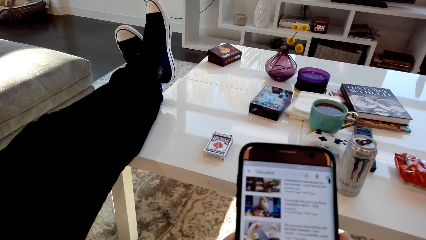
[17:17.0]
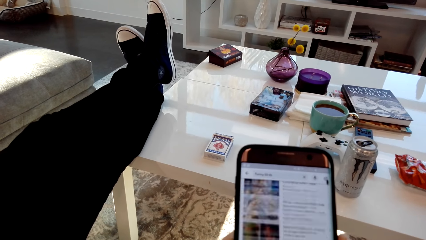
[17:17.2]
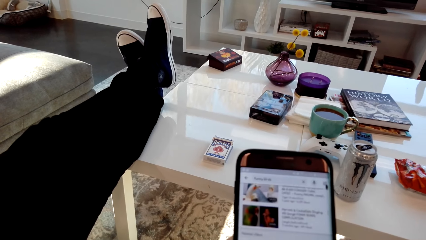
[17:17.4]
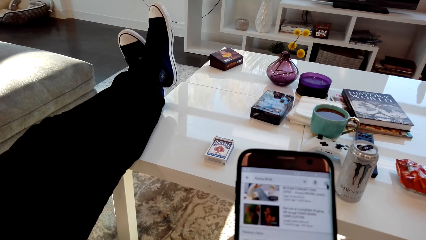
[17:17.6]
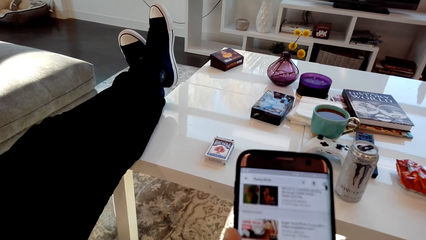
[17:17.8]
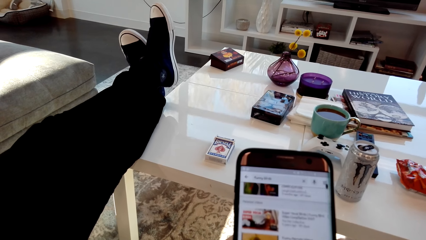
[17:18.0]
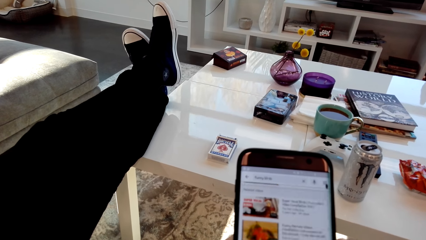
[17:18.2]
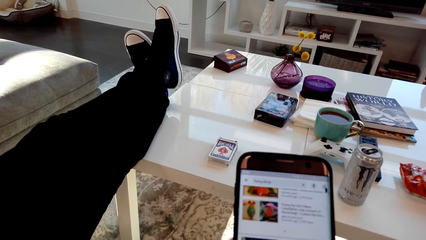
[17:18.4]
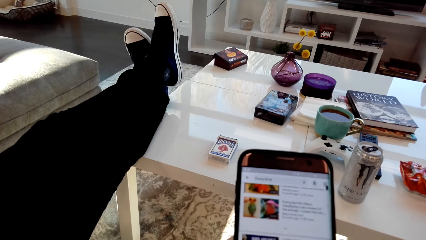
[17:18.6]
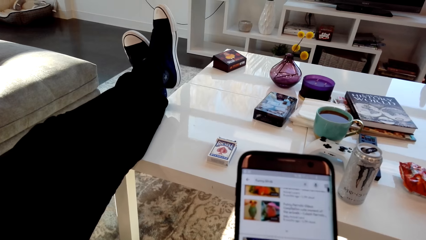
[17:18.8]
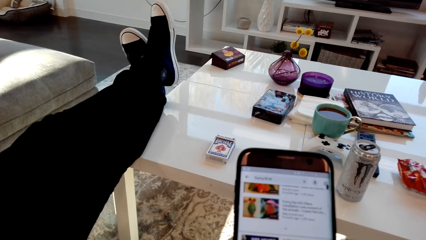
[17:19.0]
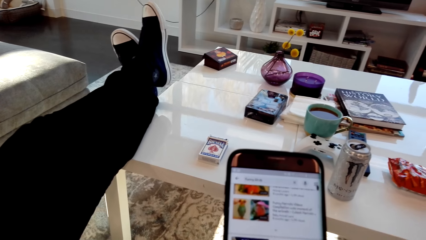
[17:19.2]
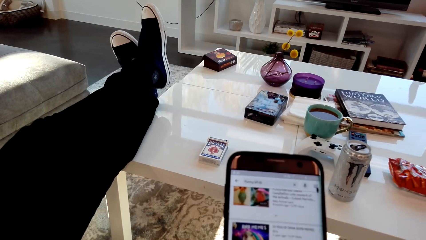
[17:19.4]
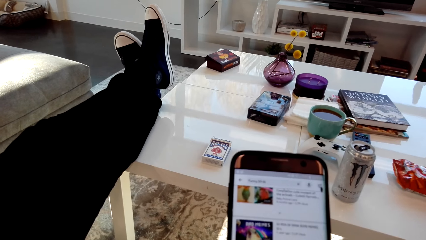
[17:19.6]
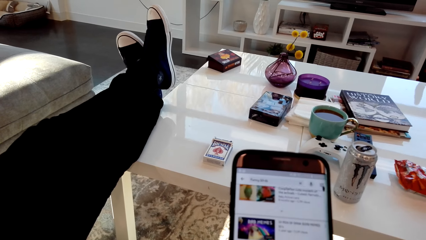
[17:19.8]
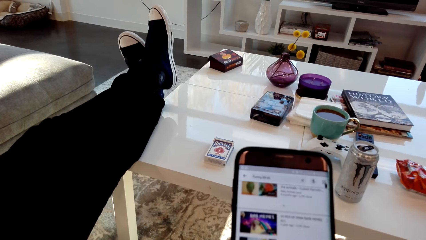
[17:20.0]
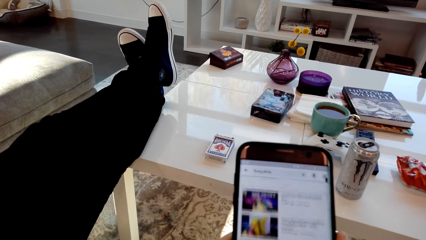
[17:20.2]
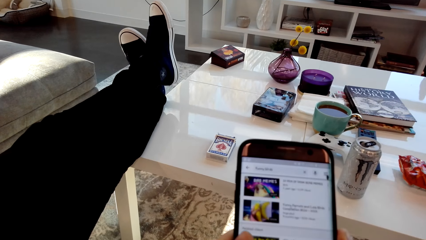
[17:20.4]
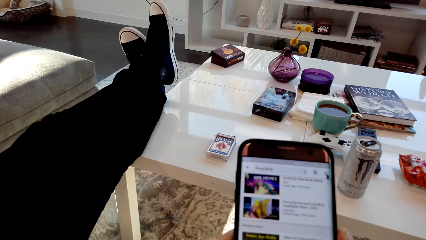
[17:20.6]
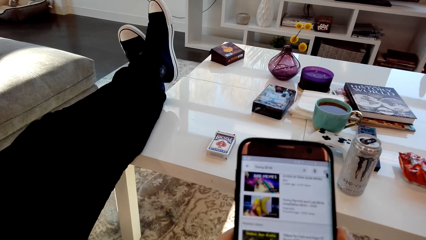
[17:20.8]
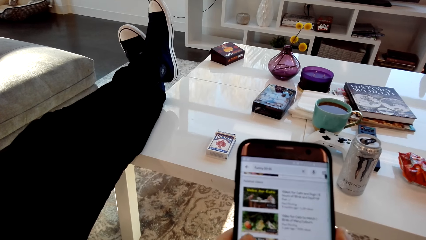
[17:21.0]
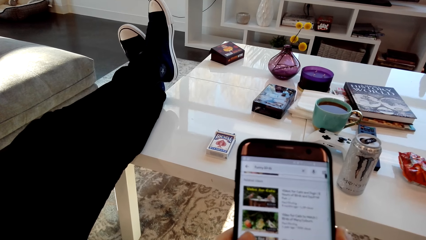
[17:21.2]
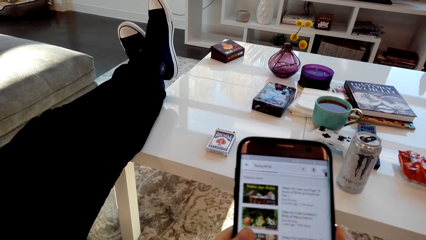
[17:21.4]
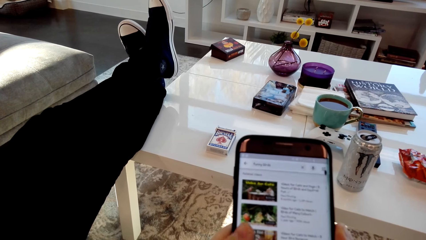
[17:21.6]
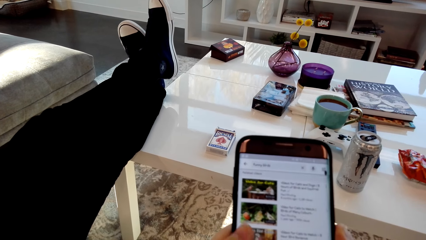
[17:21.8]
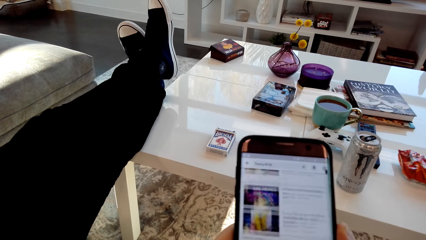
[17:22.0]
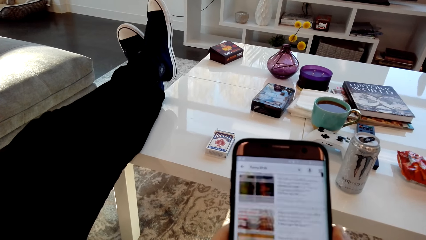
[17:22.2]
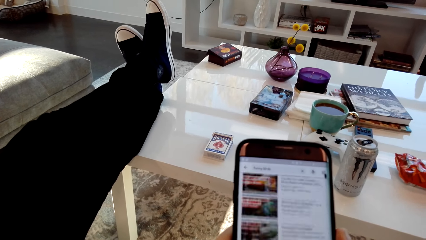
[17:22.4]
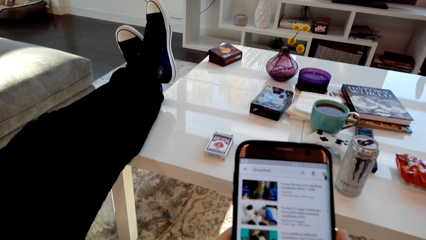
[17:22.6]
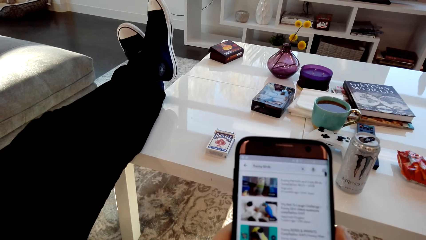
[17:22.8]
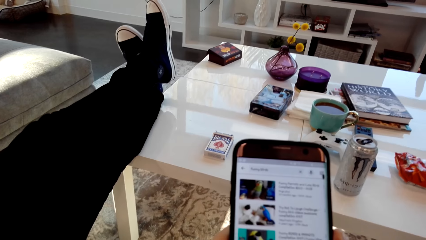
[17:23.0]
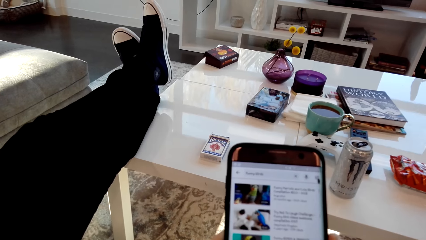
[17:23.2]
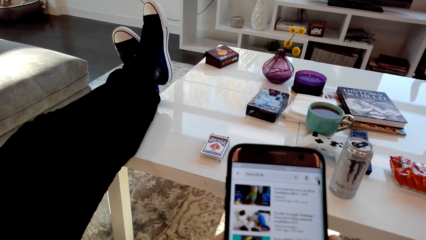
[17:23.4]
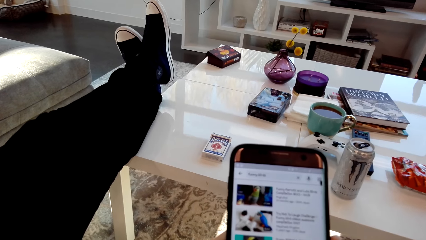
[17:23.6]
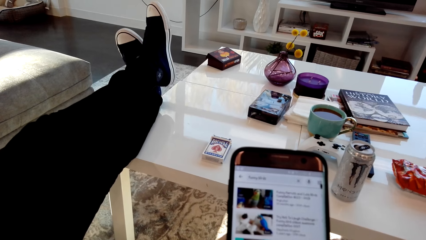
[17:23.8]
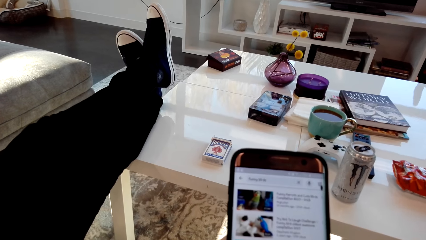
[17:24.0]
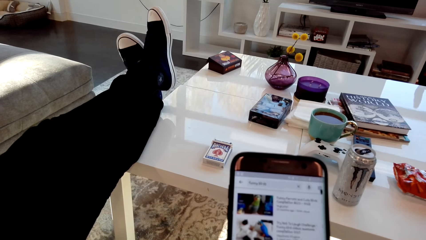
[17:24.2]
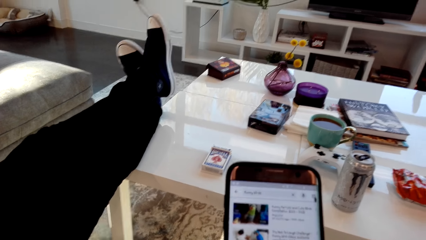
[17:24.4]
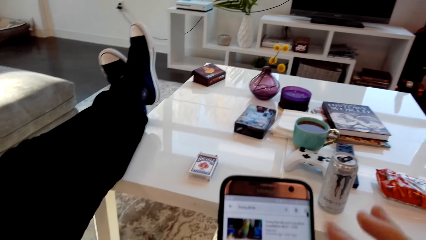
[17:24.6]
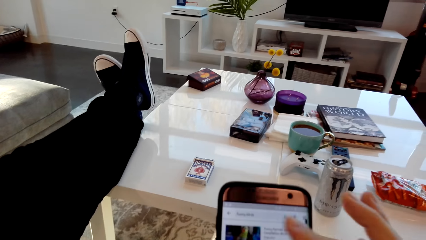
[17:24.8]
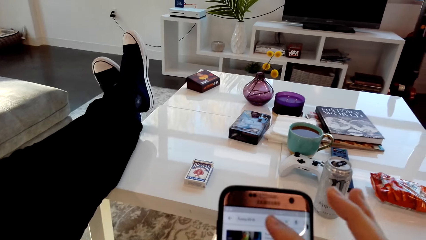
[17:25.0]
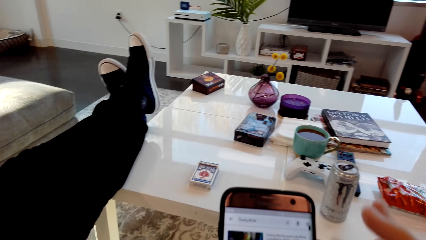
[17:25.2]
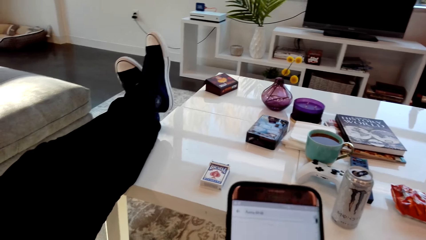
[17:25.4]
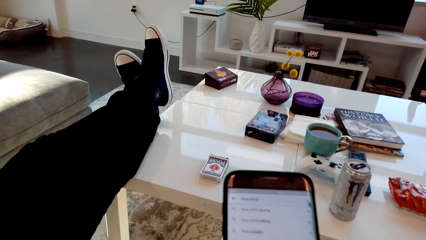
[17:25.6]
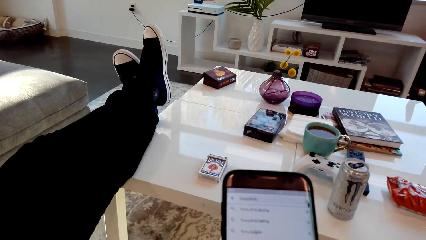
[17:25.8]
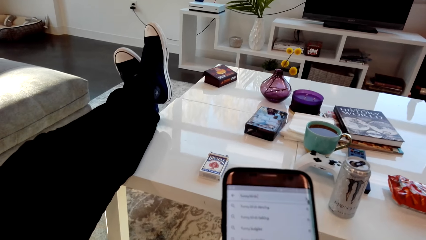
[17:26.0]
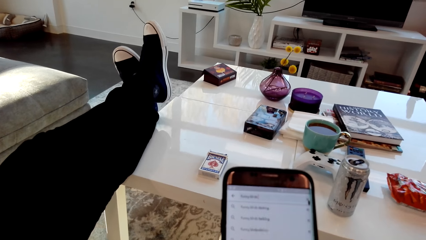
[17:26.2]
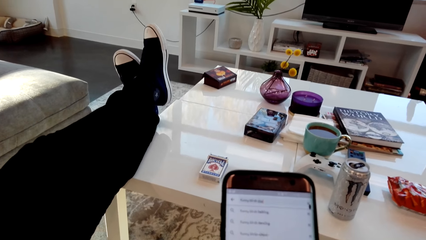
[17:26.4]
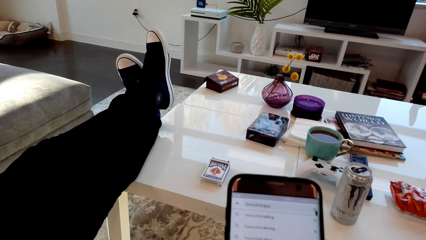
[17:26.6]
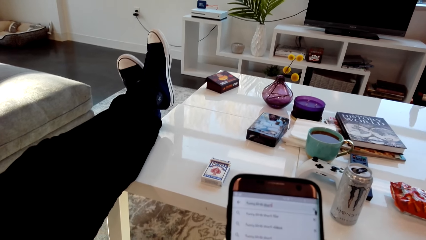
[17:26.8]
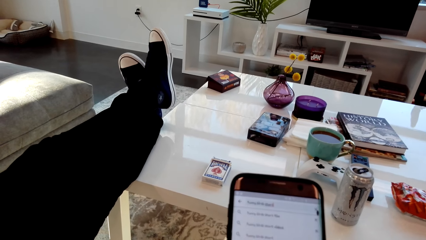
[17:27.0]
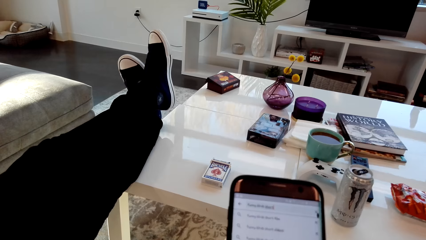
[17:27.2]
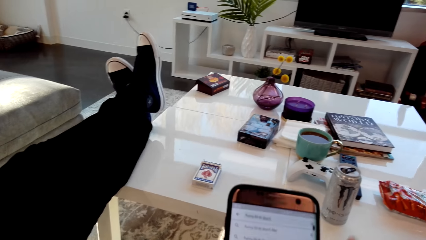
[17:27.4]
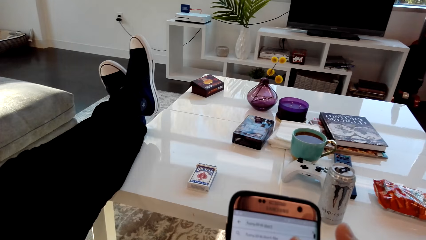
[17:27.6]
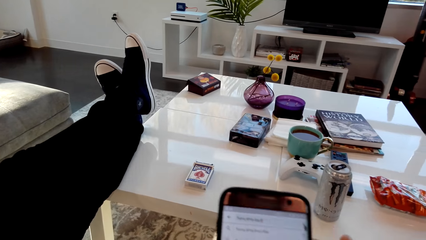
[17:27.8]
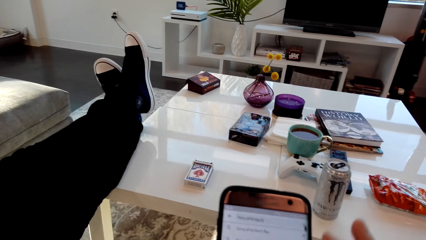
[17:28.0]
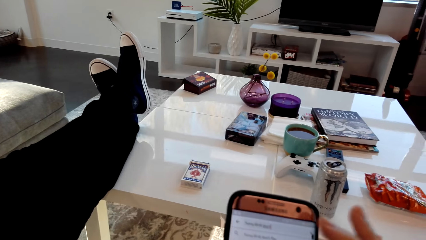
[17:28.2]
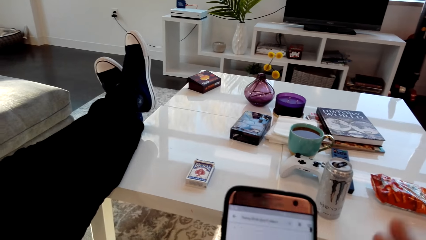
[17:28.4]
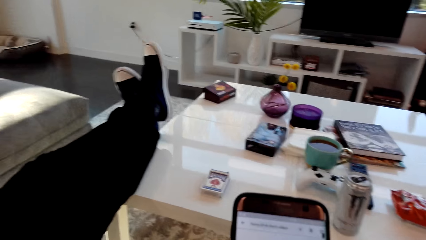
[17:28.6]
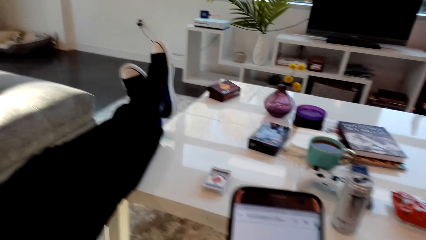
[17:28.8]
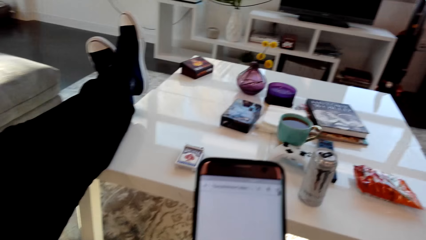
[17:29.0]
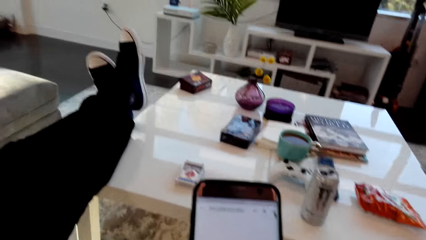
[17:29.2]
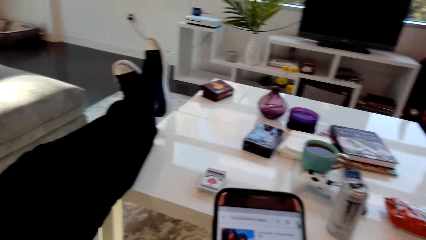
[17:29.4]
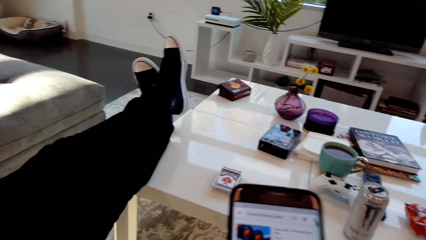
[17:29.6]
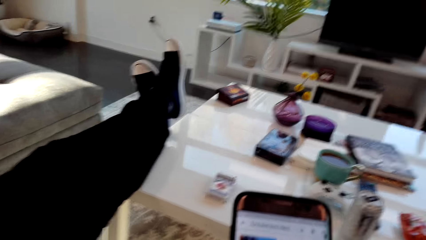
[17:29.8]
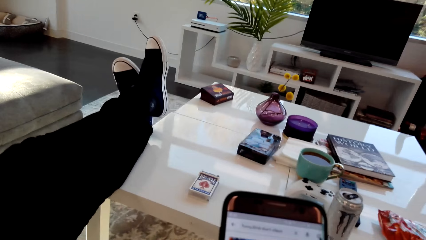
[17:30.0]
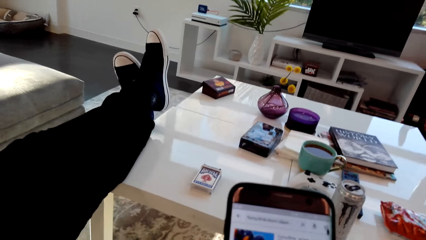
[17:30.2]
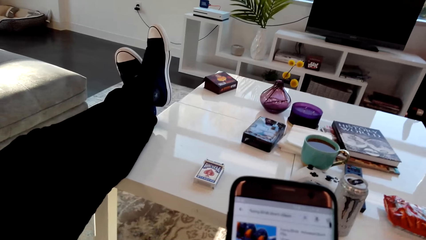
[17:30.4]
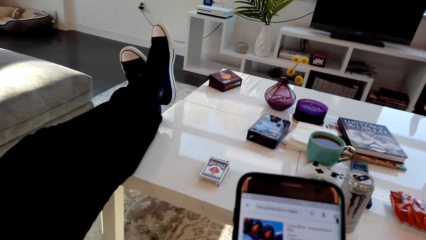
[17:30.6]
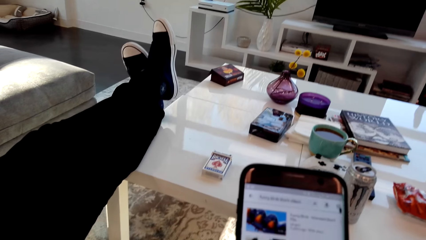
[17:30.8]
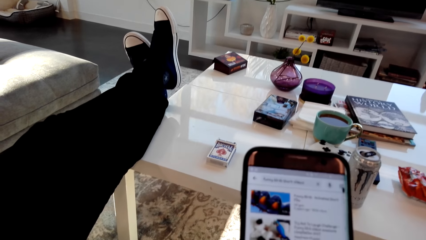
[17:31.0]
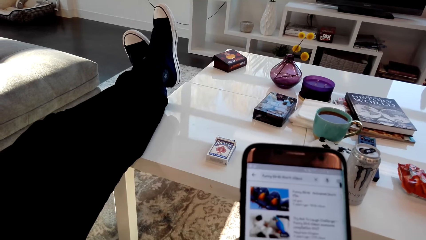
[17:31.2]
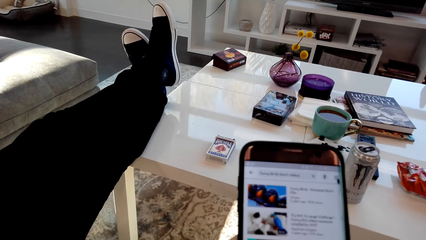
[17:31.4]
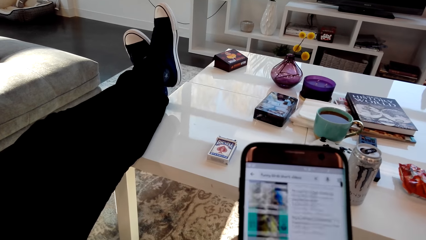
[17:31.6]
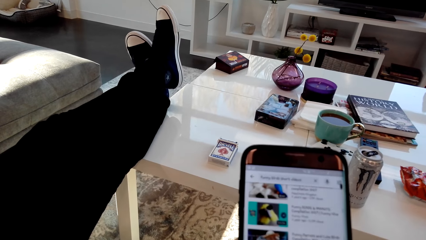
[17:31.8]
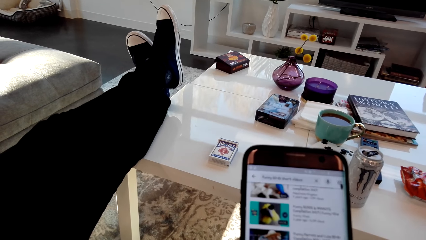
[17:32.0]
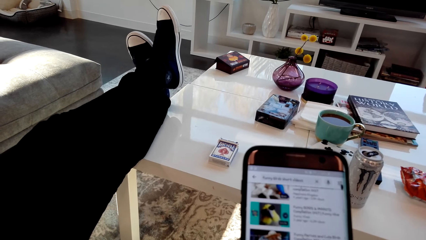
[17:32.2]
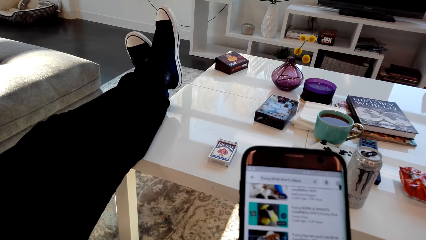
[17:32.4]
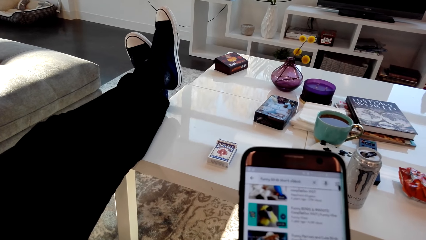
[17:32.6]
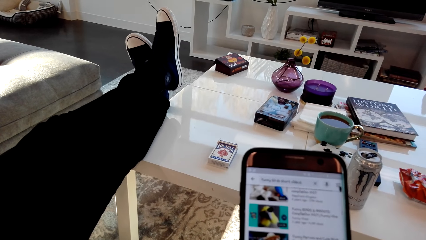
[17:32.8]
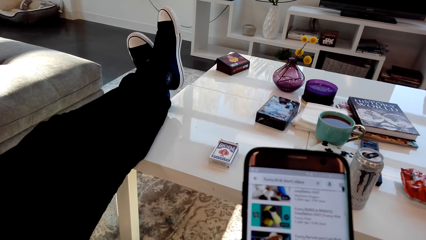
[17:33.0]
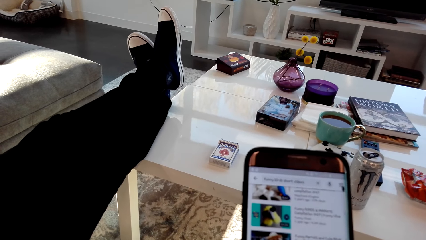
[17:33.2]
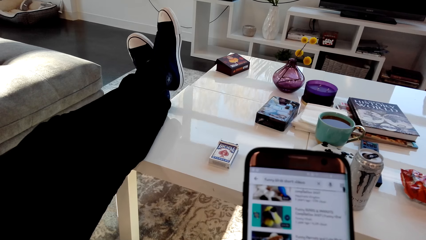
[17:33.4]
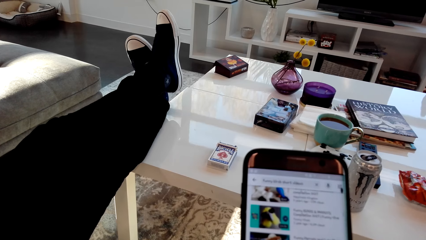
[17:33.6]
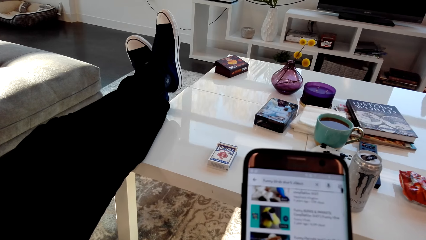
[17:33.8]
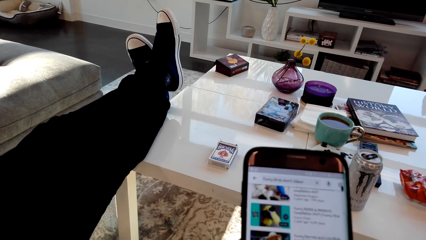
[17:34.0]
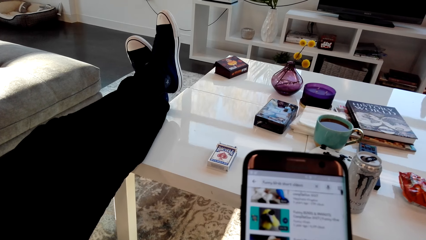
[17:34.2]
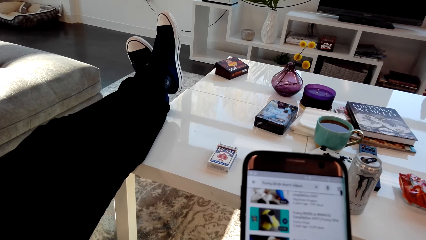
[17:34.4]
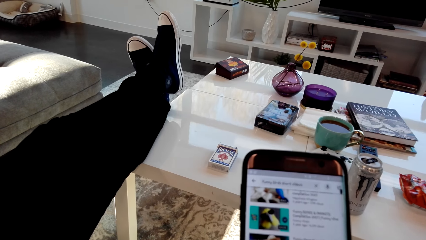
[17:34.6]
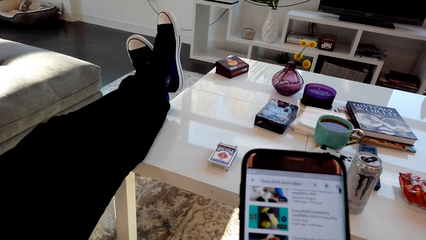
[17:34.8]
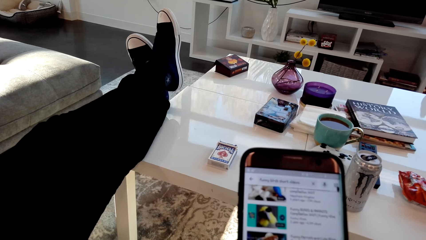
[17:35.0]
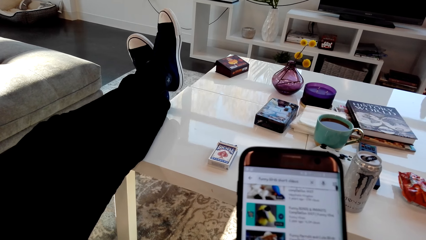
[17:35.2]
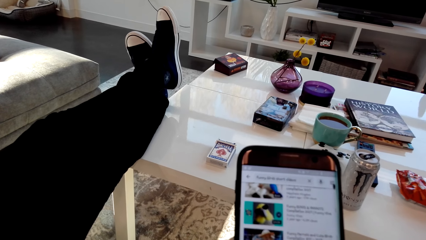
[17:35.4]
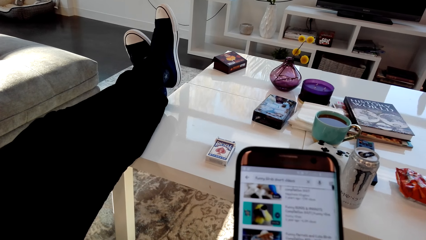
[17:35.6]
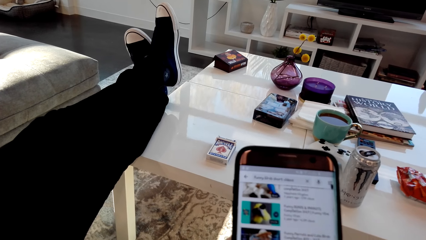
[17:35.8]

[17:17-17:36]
A man speaks. The camera wearer speaks.
